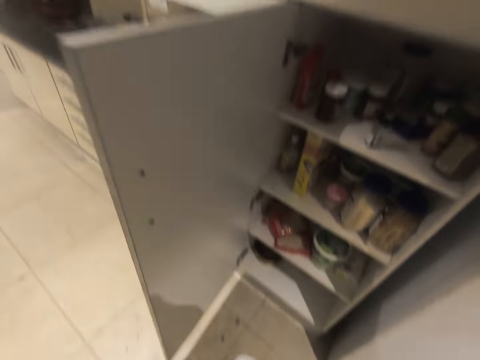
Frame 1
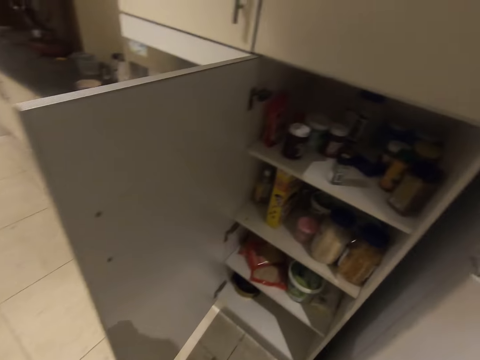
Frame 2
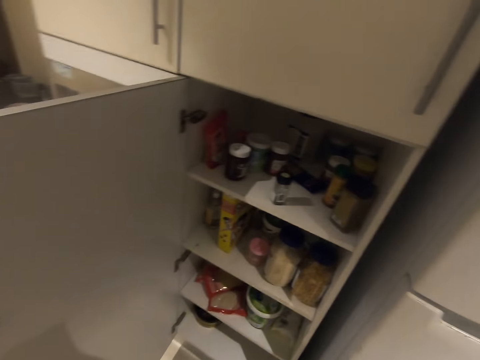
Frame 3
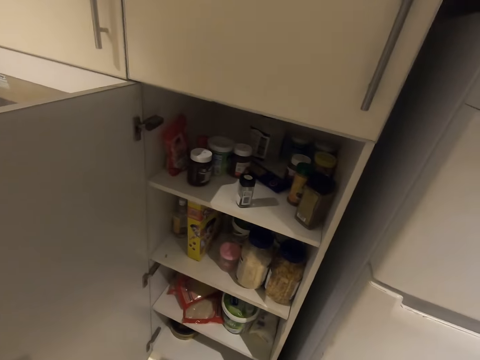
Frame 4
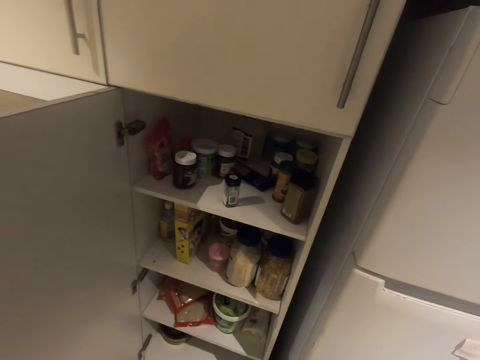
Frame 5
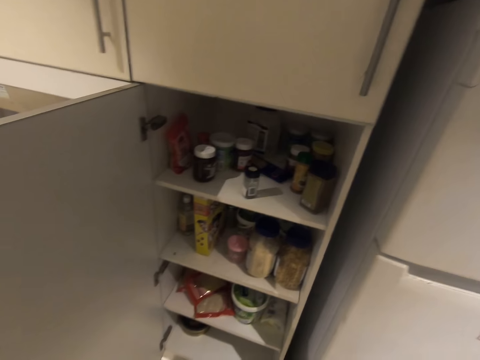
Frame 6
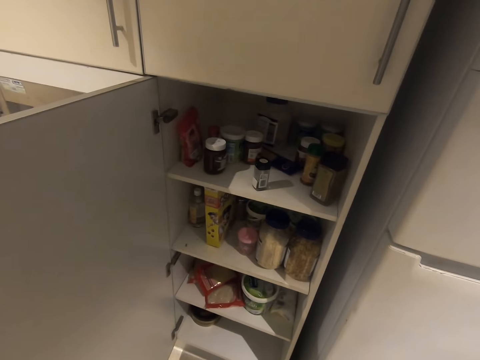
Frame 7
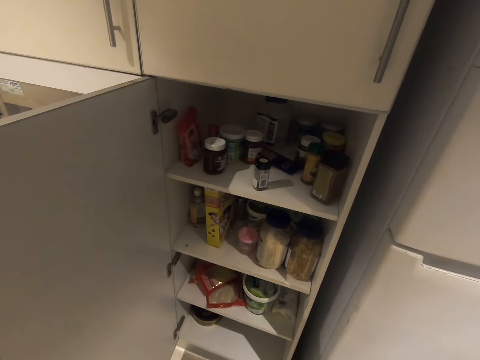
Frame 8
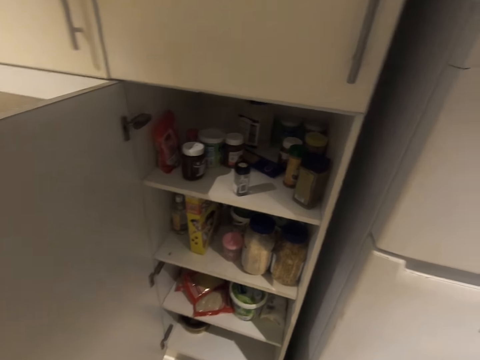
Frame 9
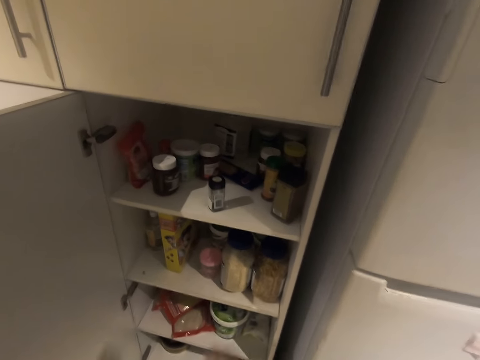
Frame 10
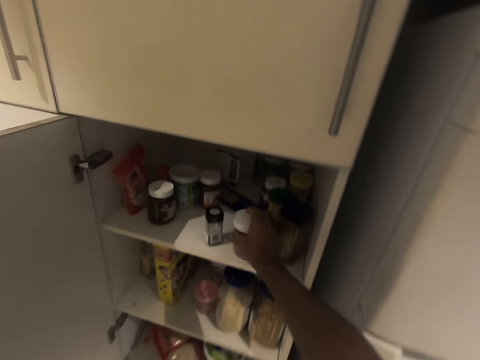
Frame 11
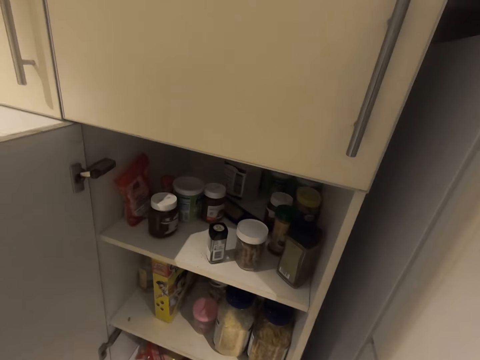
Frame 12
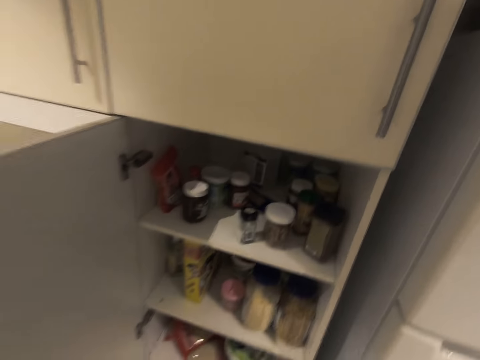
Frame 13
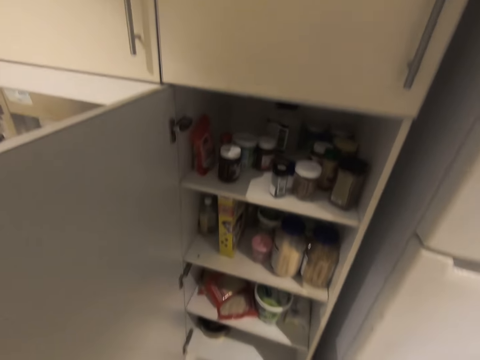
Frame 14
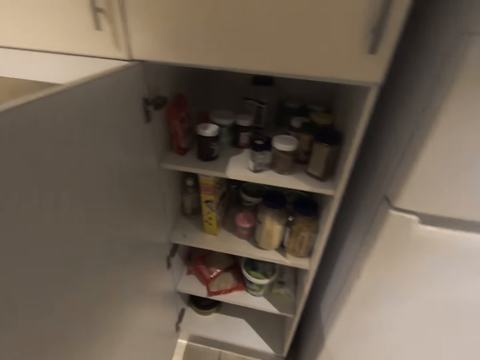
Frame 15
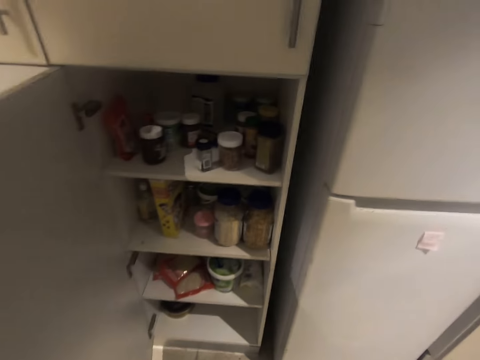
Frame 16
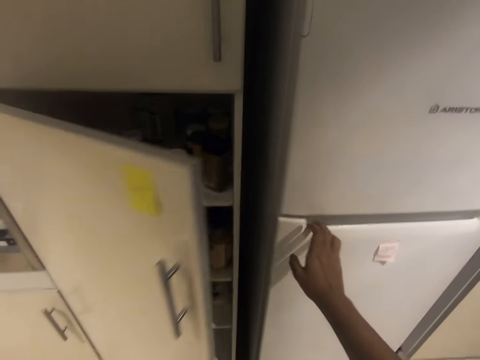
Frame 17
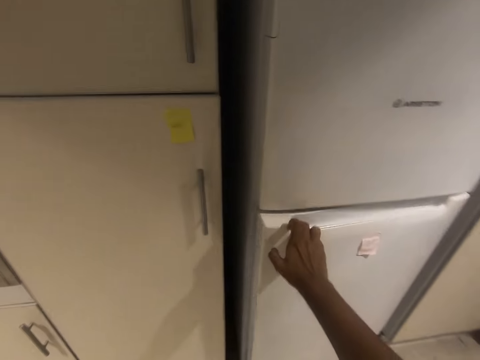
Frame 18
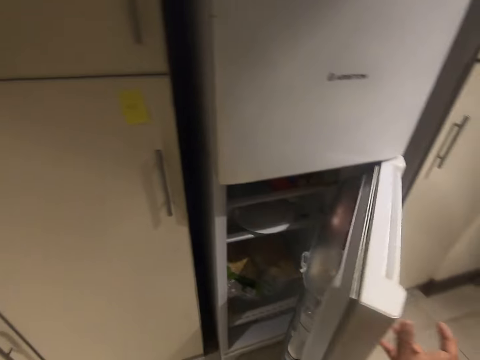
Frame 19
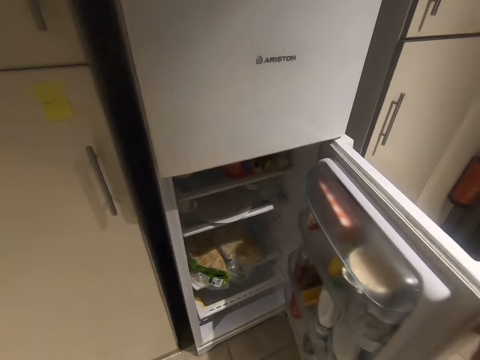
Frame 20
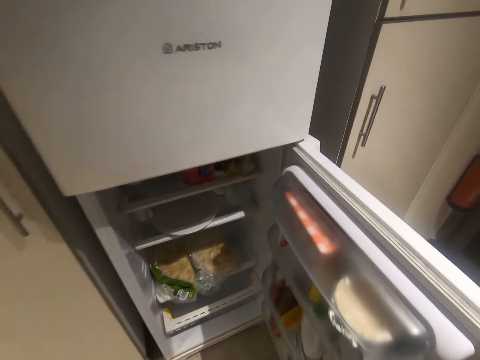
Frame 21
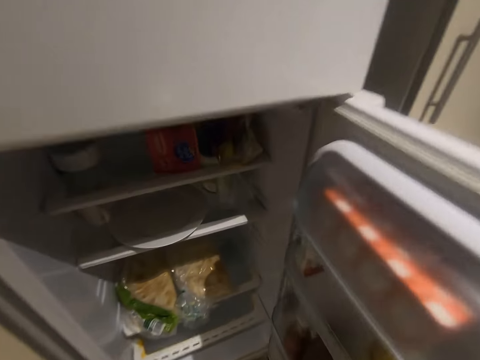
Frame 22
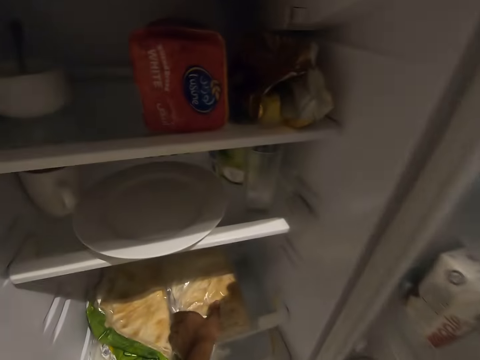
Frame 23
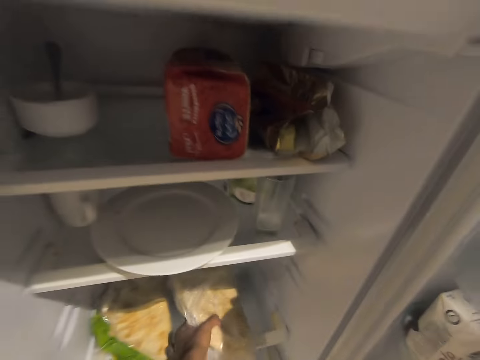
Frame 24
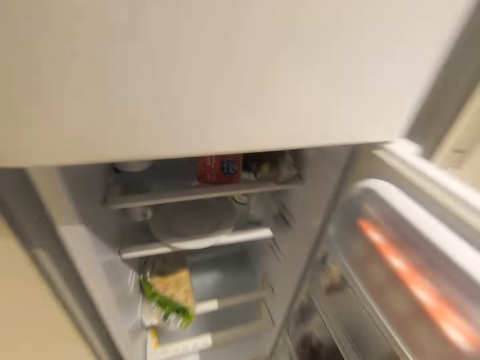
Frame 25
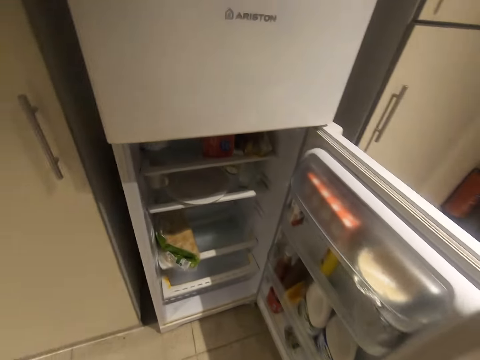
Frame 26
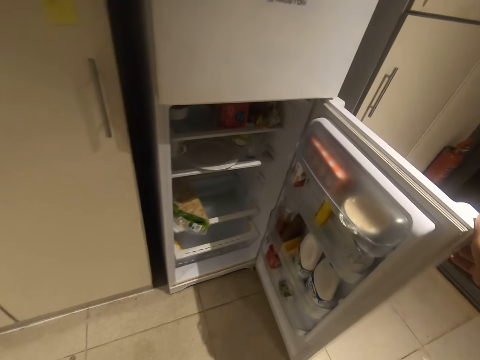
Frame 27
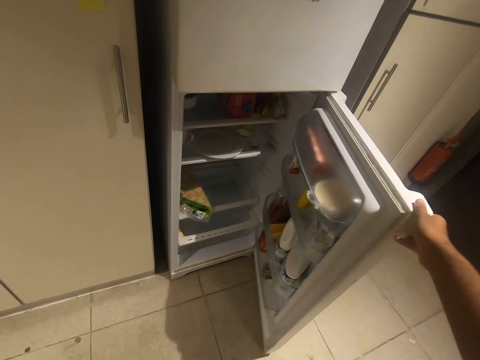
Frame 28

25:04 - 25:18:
The camera wearer looks around. He drops the jar of prawns in the cupboard with his right hand. He closes the cupboard with his left hand. He opens a refrigerator door with his right hand. He picks up a bag of roti from the refrigerator with his left hand. He makes sound in the room.

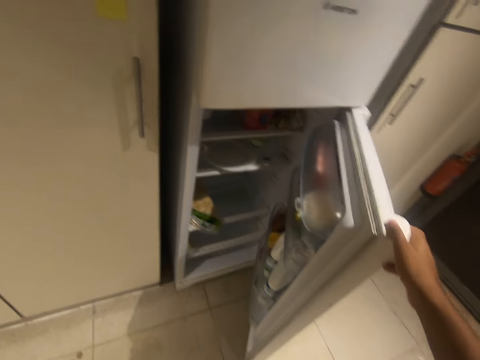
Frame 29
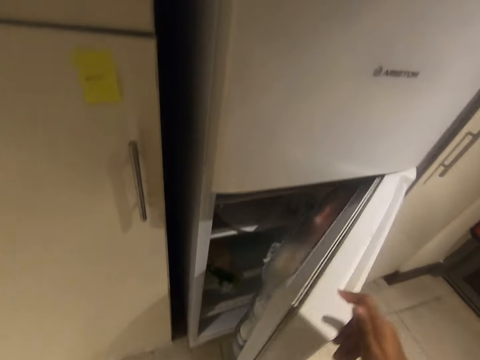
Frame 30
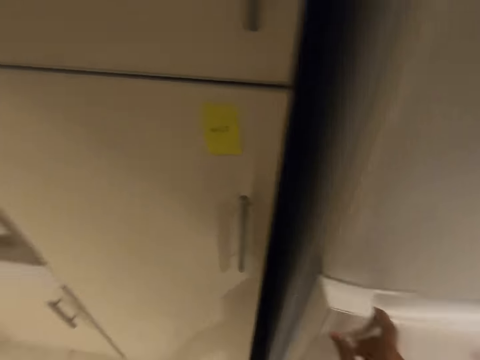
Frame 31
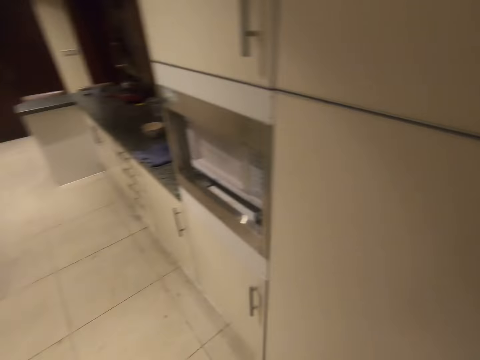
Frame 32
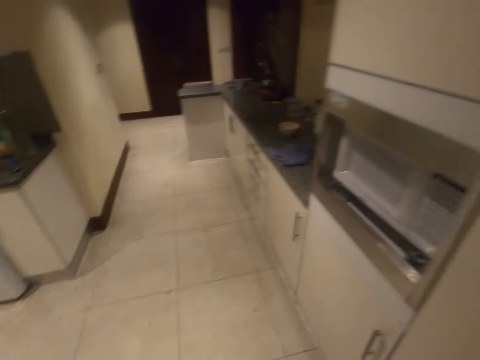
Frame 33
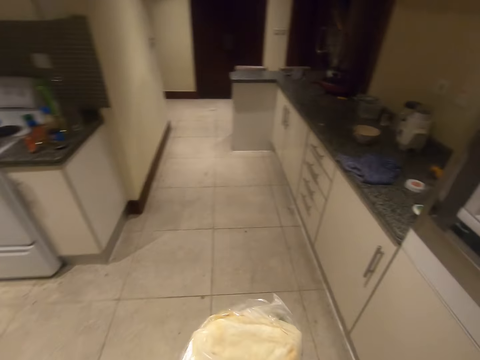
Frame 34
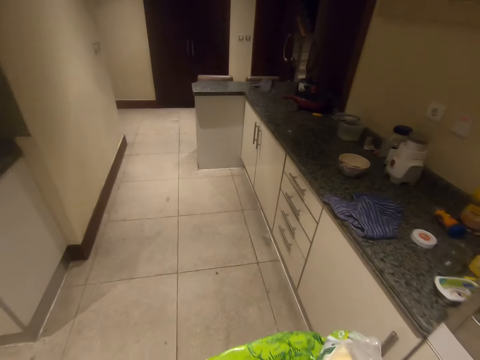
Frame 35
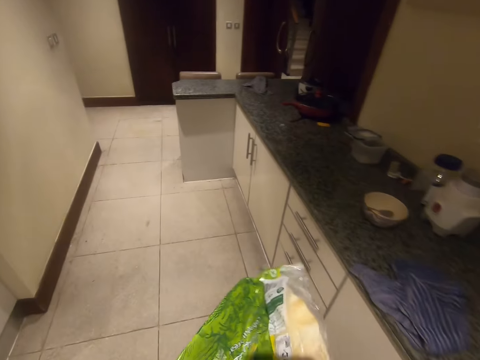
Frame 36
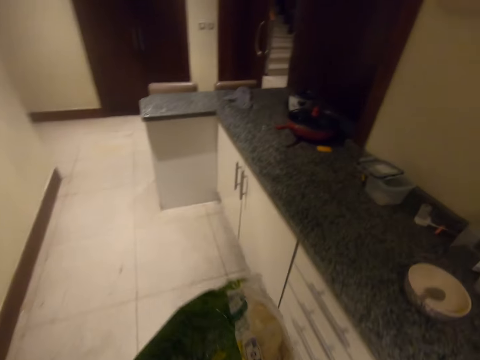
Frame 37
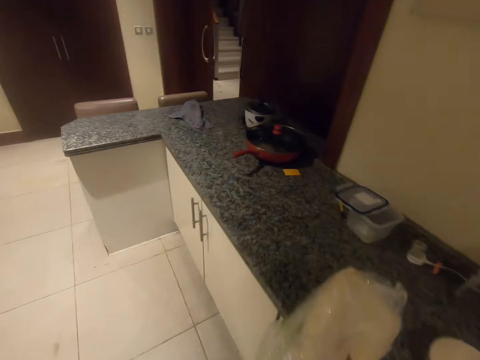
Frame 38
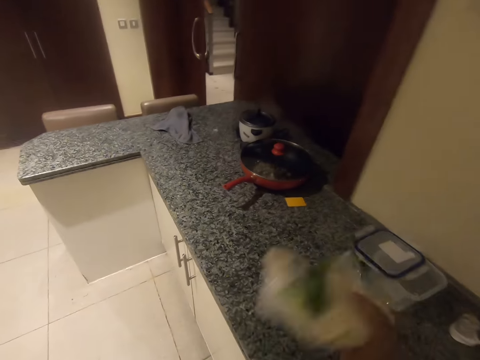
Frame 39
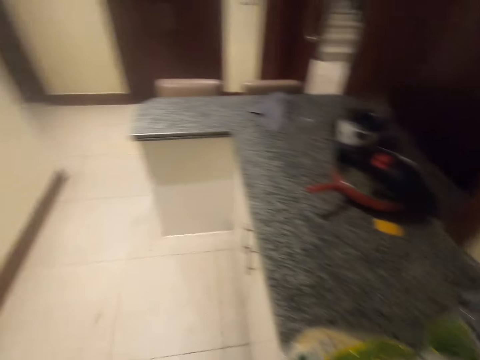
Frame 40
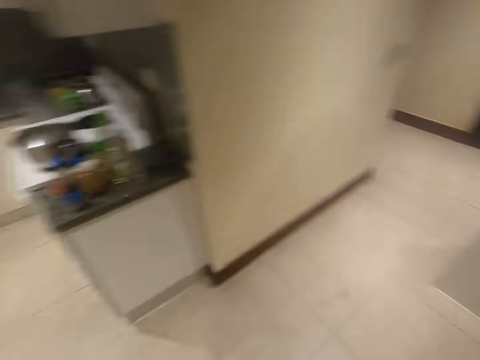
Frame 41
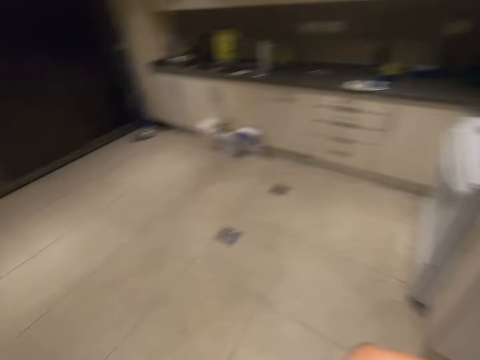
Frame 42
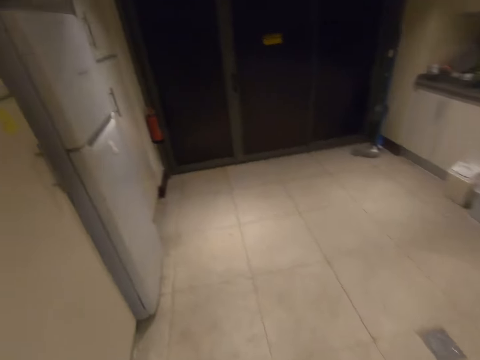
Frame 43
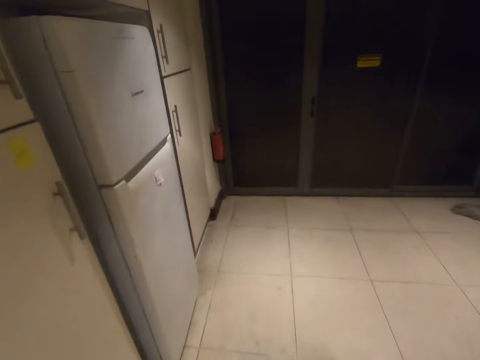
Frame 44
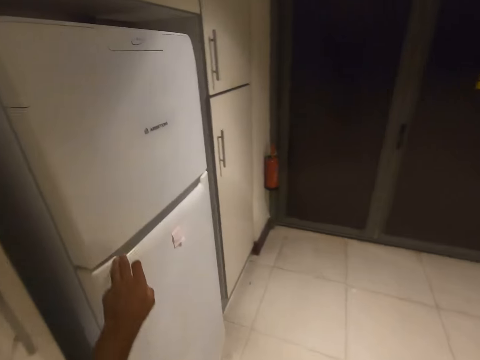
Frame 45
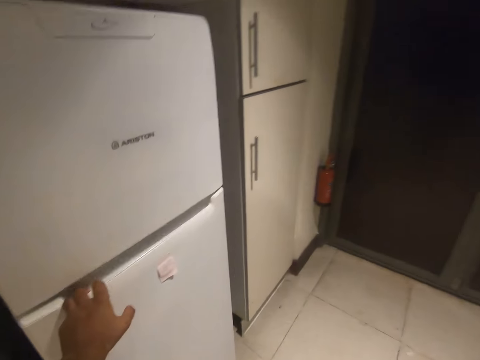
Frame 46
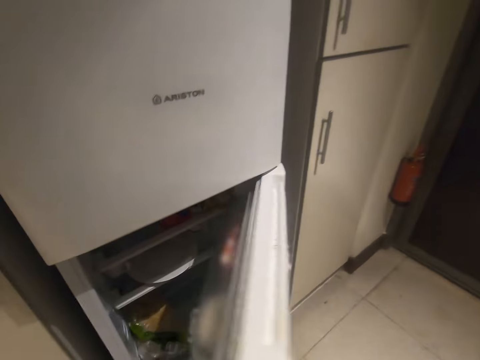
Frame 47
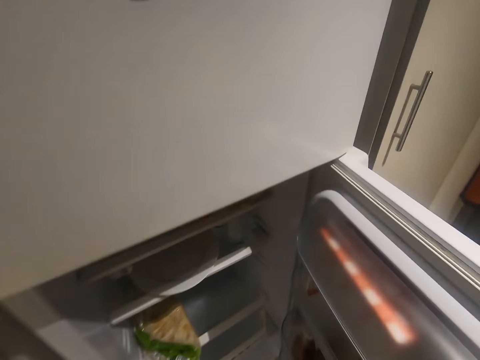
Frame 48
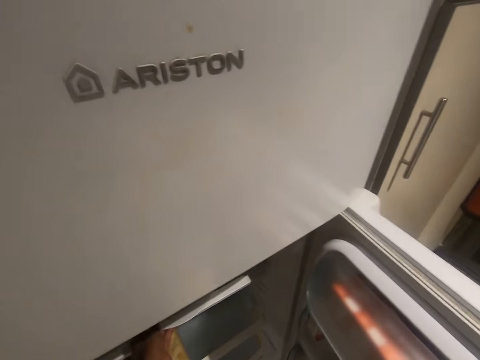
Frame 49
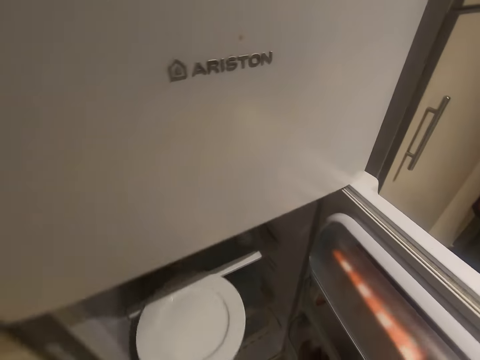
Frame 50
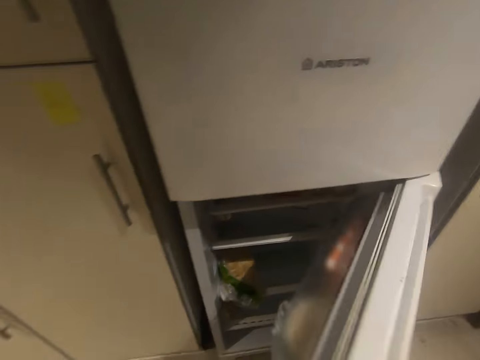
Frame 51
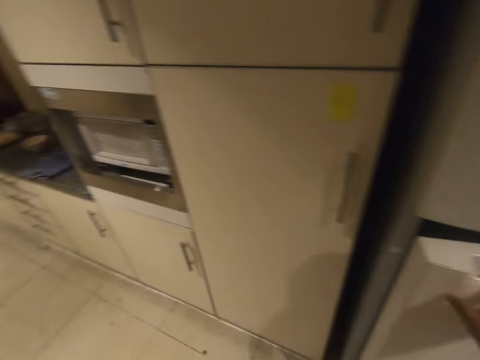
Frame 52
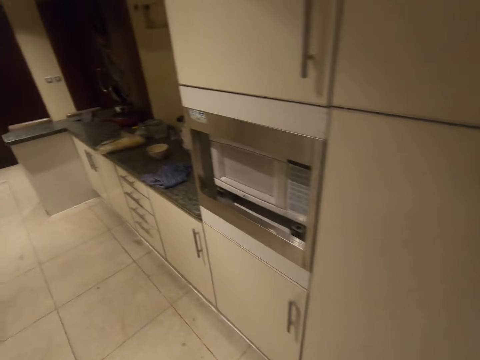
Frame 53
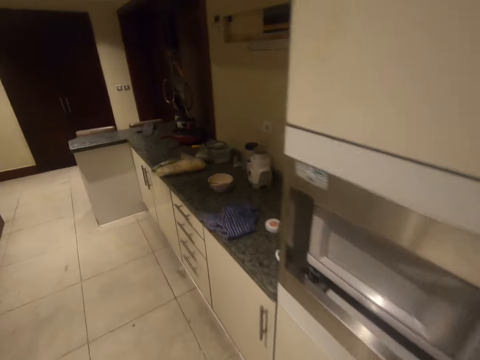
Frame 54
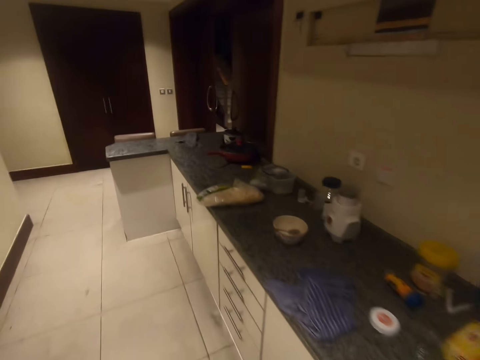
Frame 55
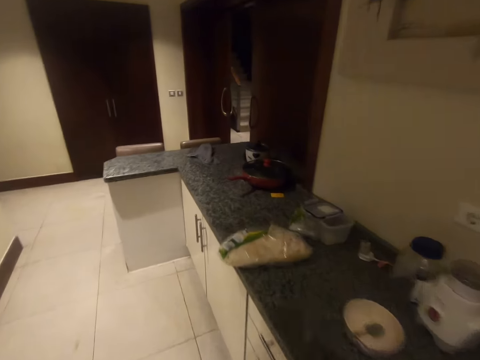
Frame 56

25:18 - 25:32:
The camera wearer closes the refrigerator door with his right hand. He walks in the room. He passes the bag of roti from his left hand to his right hand. He drops the bag of roti on the kitchen countertop with his right hand. He turns around. He walks in the room. He opens the refrigerator door with his left hand. He picks up a plate from the refrigerator with his left hand. He closes the refrigerator door with his right hand. He walks in the room.
